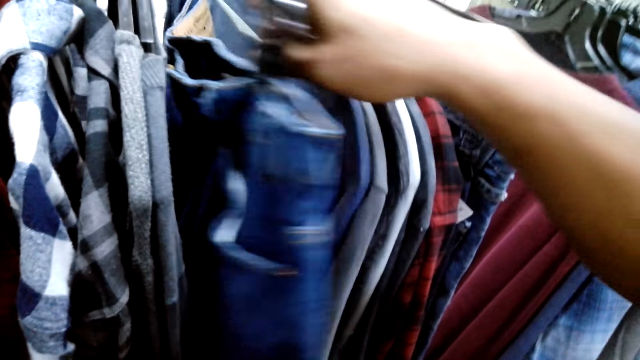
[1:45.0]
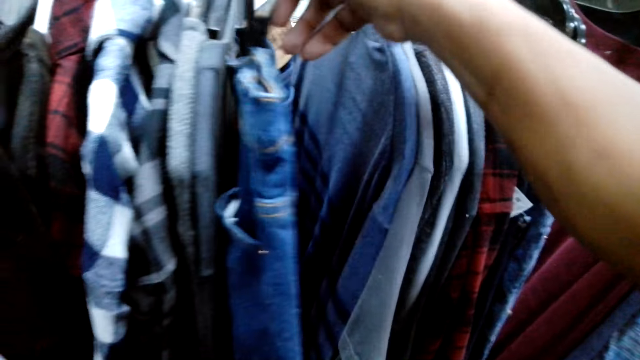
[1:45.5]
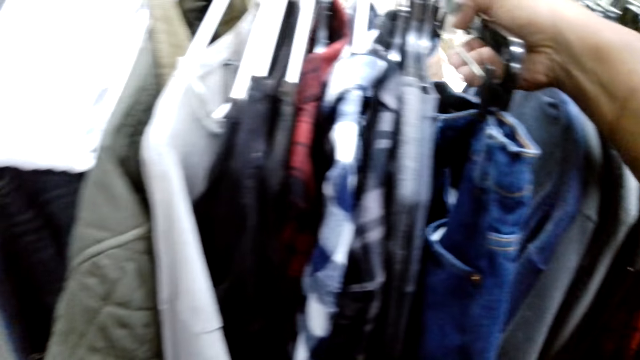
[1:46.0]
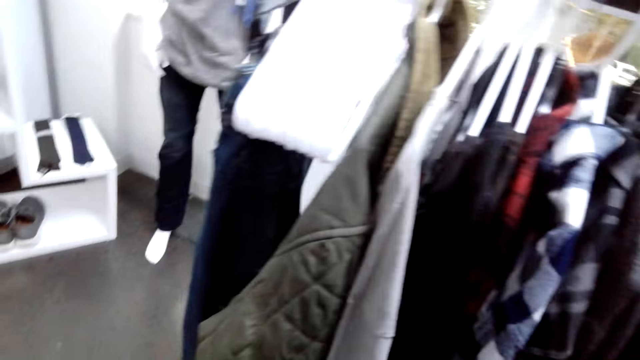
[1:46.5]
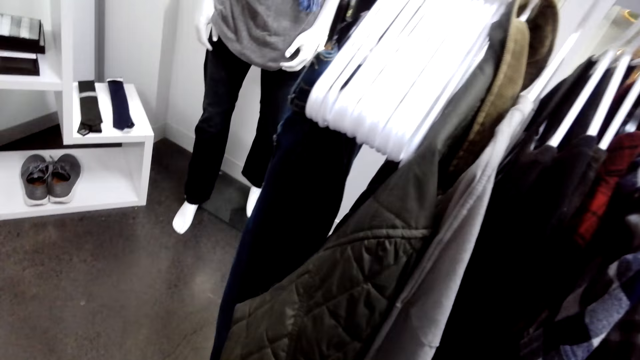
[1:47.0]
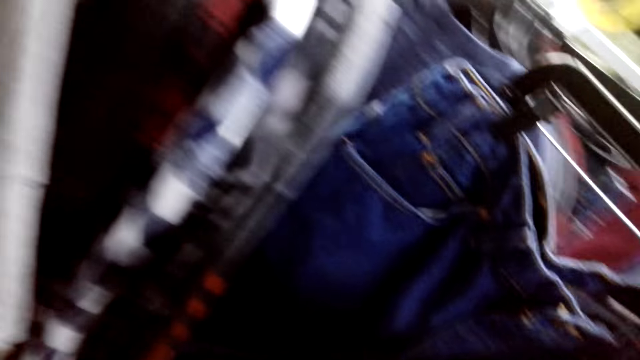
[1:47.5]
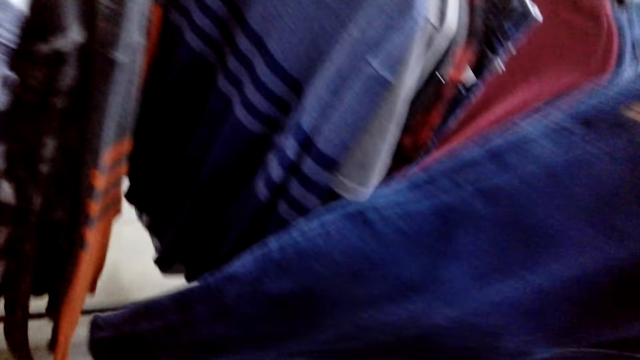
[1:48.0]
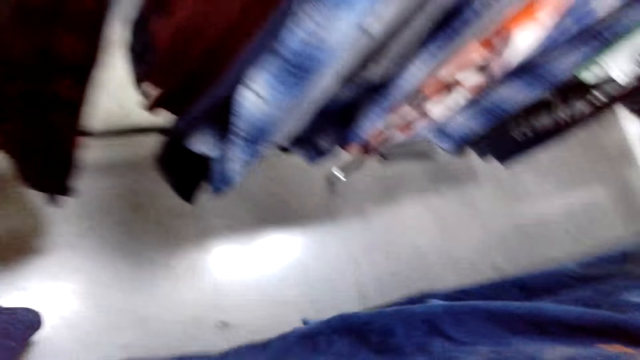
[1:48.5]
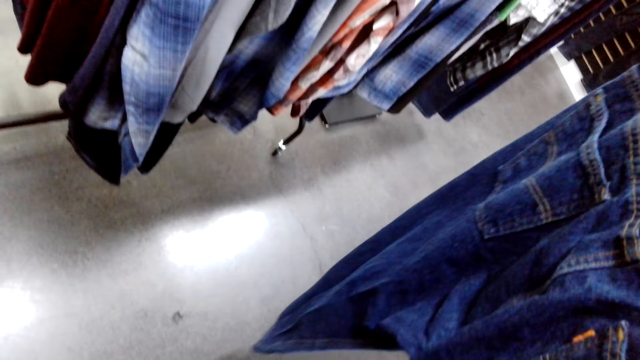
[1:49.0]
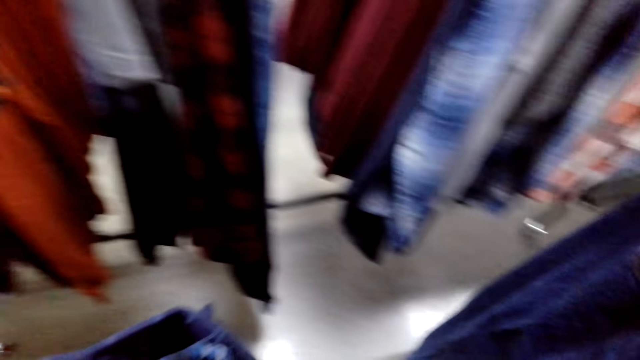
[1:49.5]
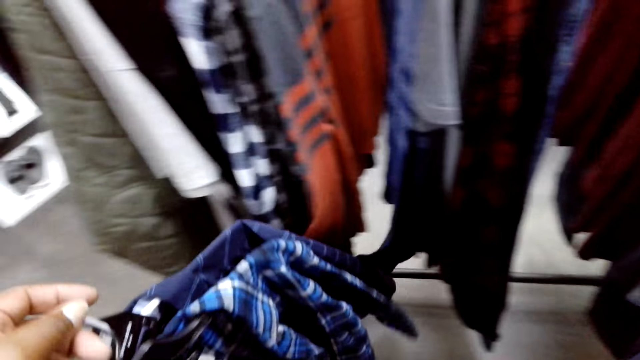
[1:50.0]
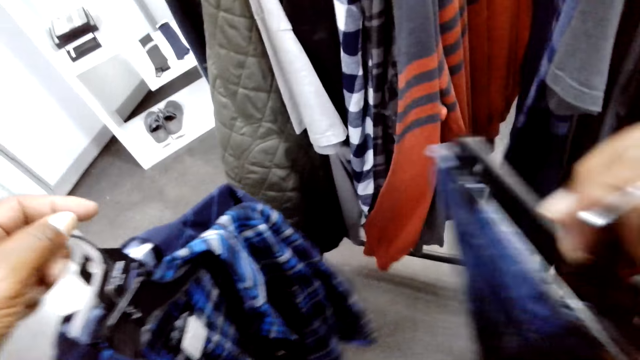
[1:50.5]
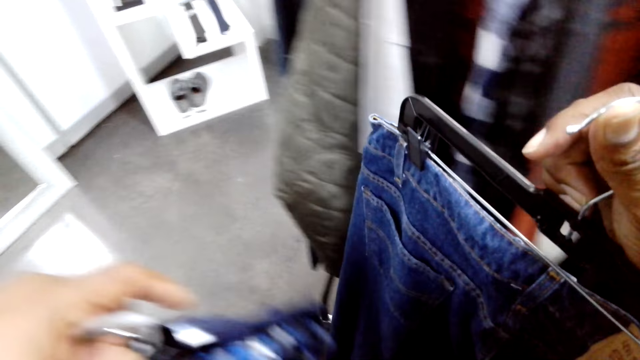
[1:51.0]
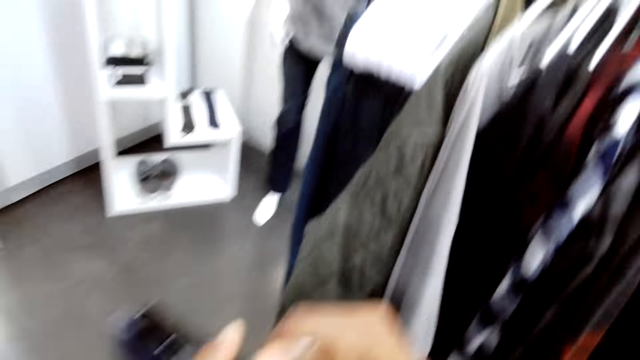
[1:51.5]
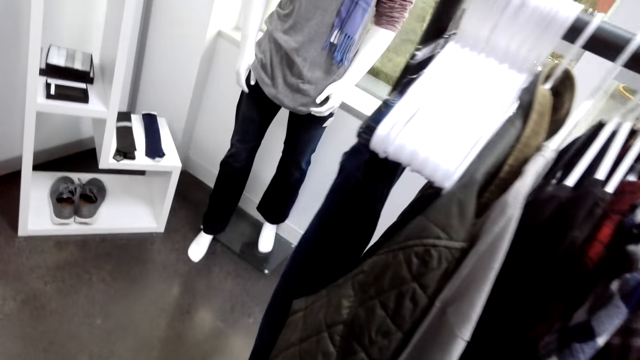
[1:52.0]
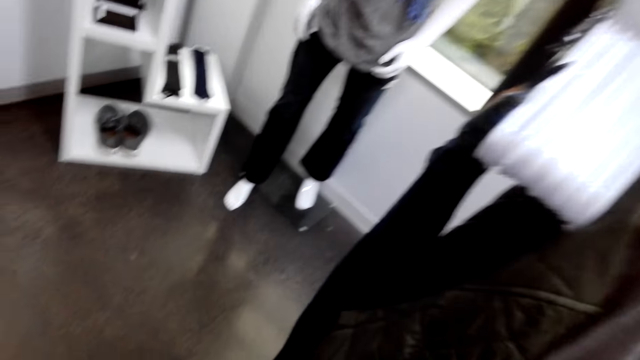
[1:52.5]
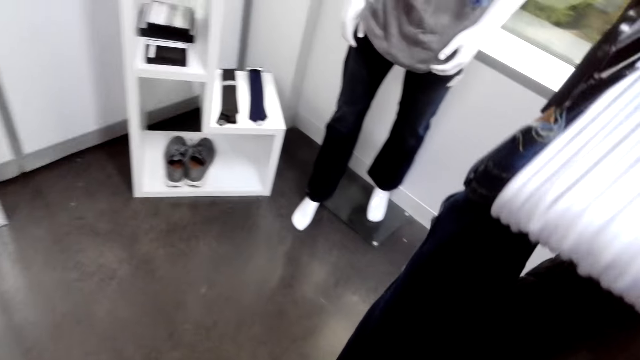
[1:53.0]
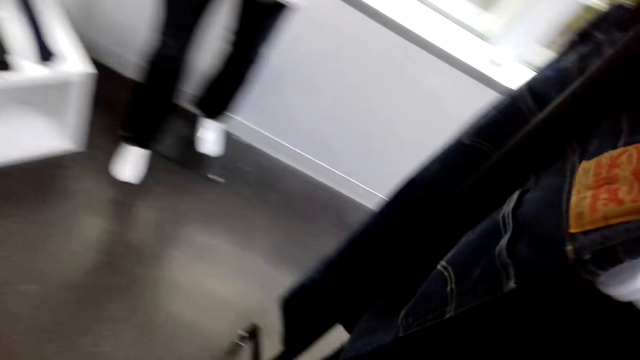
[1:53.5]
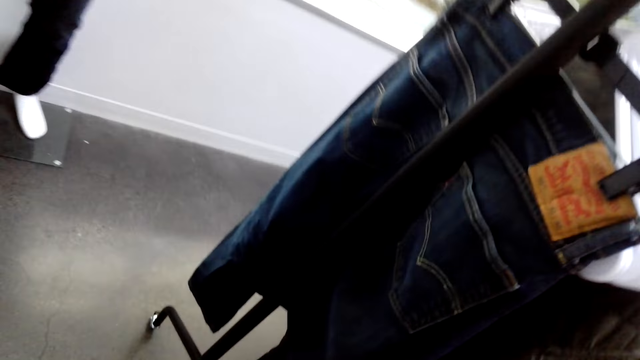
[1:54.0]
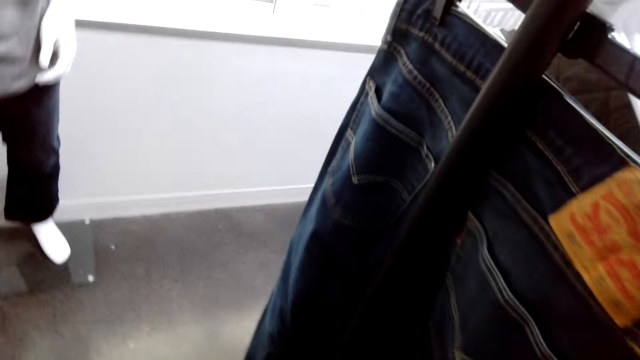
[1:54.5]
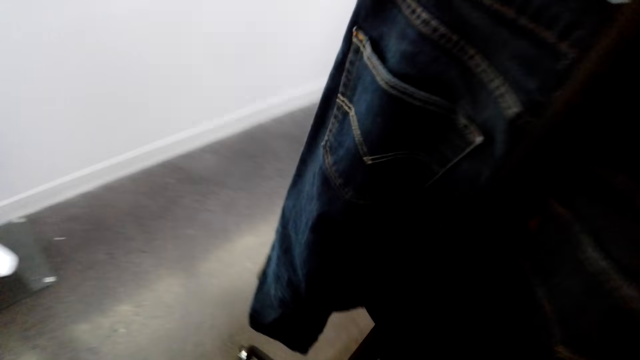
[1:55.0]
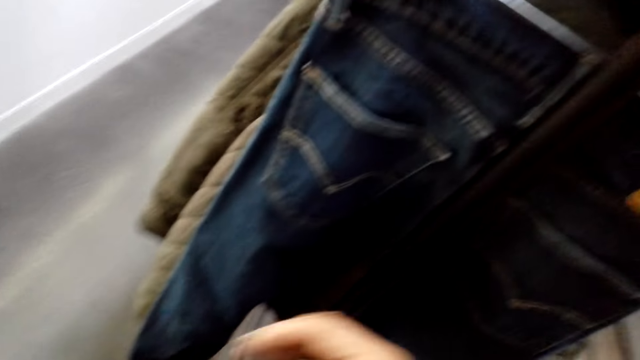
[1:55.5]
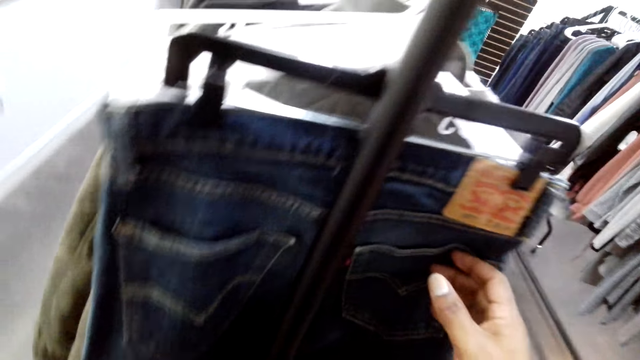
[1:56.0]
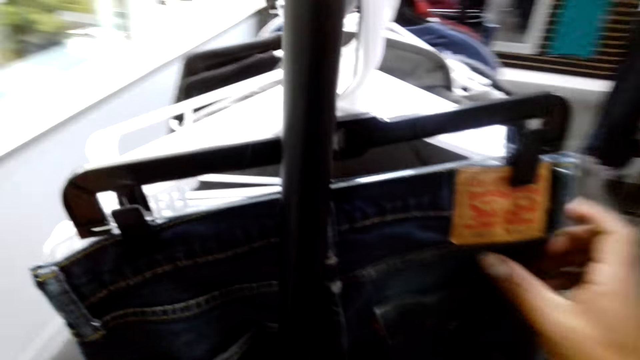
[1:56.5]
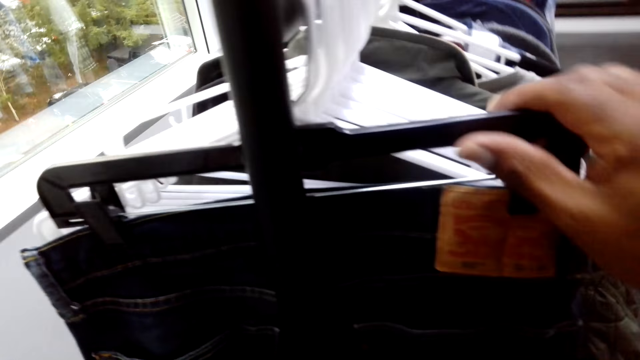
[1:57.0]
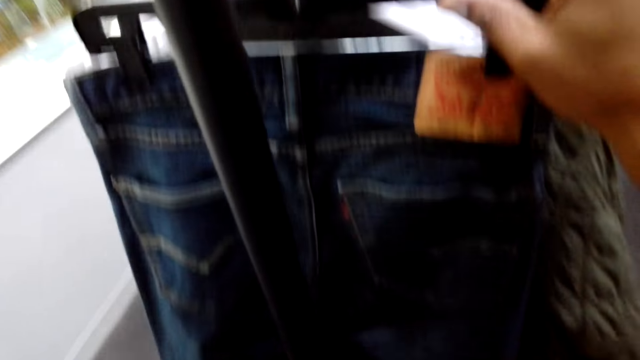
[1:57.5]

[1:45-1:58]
The camera wearer stares around the shop.

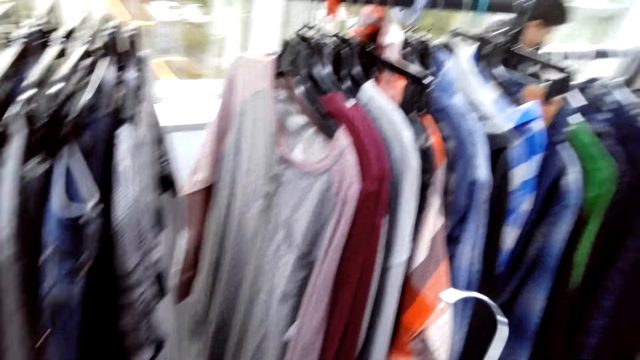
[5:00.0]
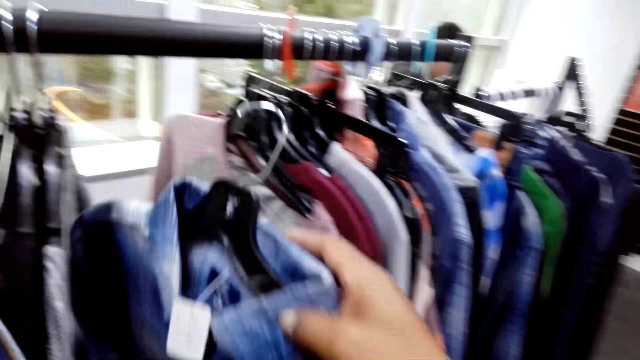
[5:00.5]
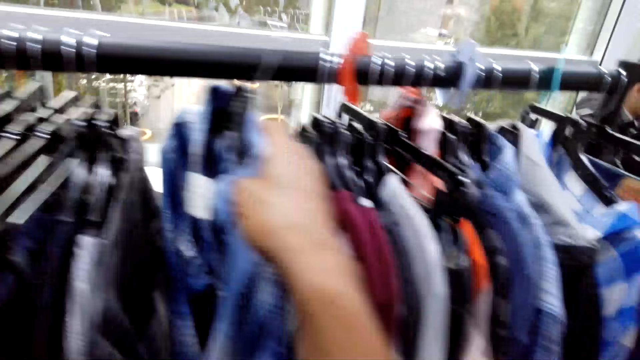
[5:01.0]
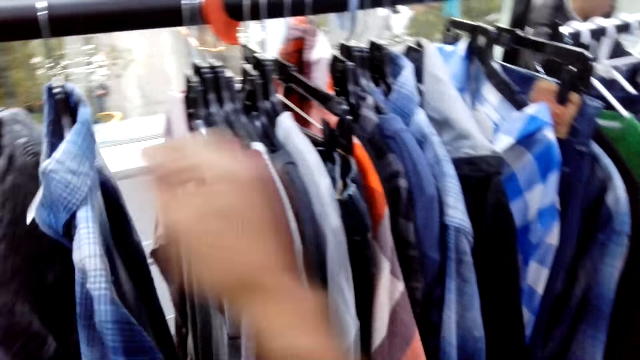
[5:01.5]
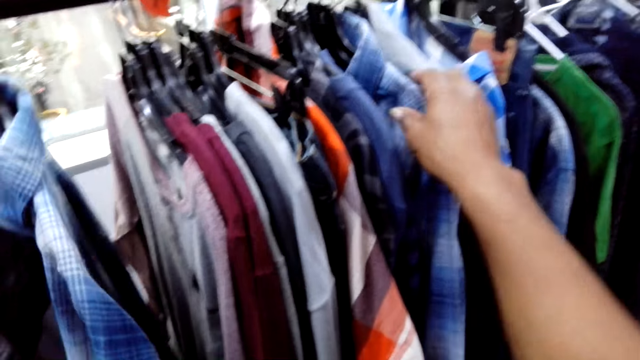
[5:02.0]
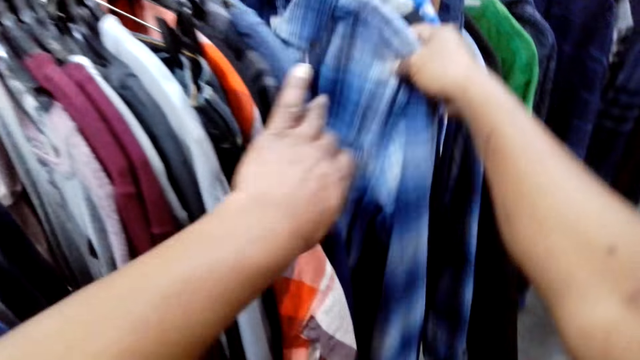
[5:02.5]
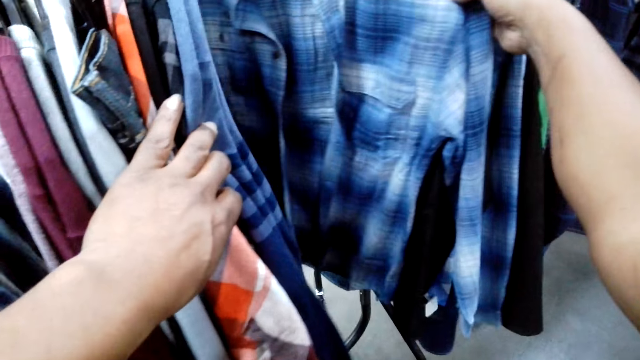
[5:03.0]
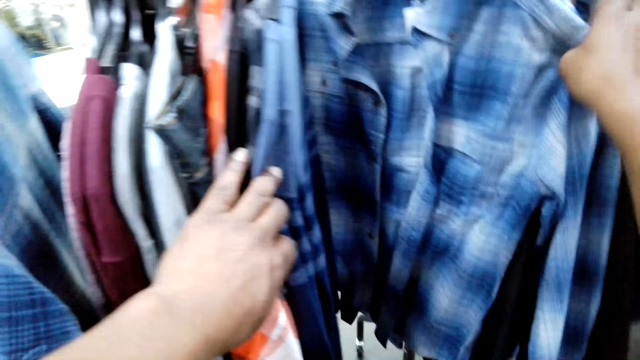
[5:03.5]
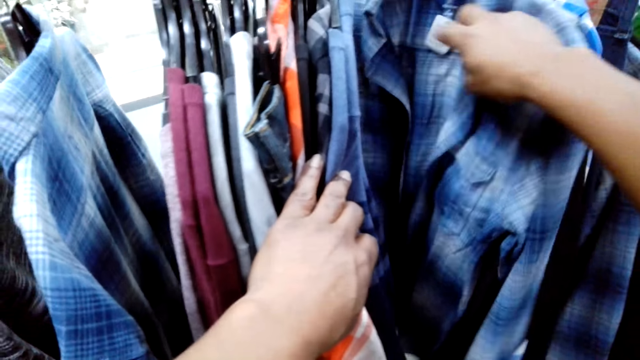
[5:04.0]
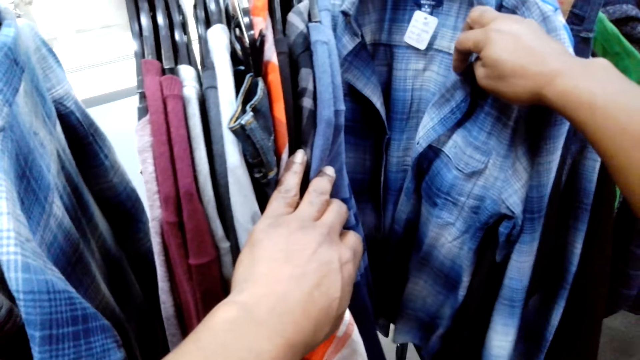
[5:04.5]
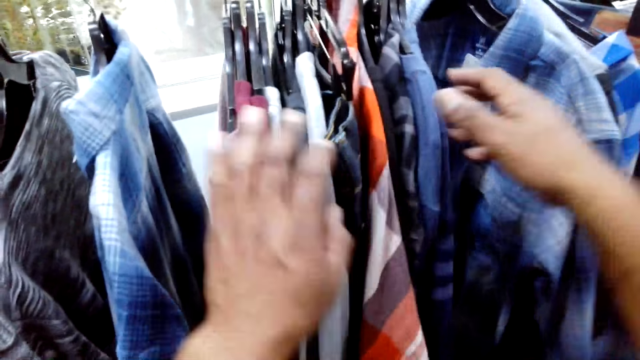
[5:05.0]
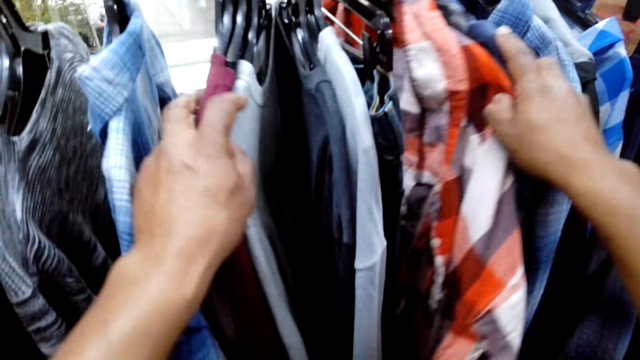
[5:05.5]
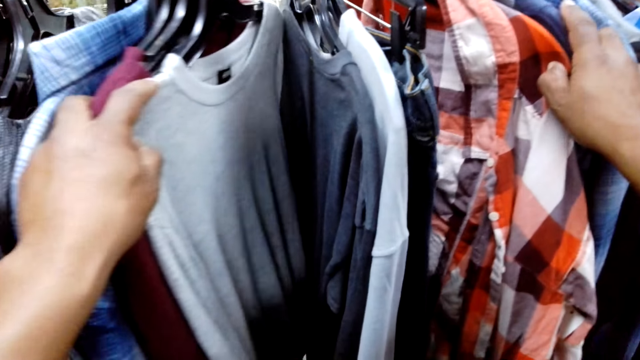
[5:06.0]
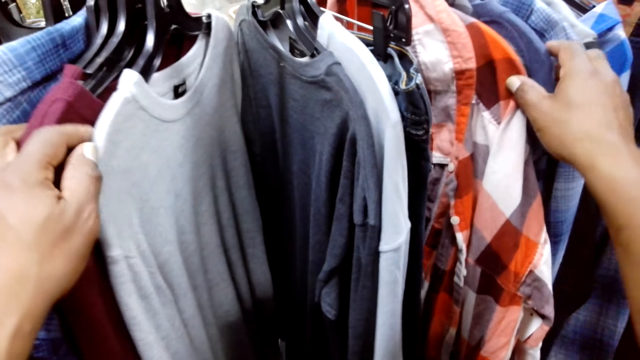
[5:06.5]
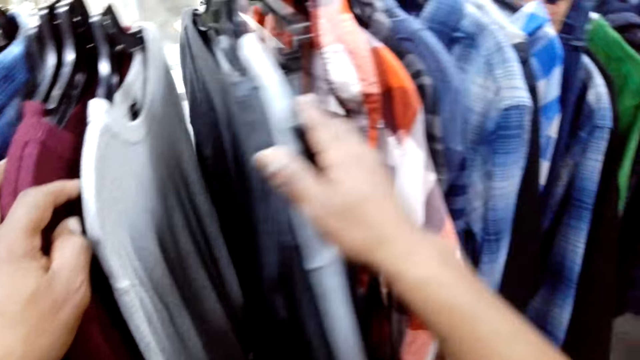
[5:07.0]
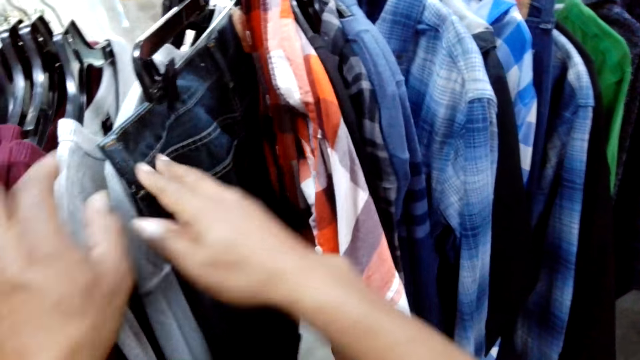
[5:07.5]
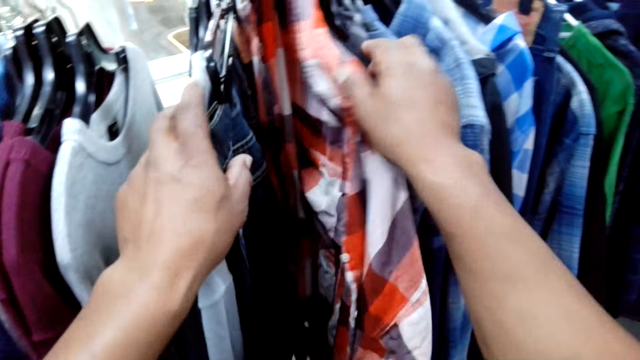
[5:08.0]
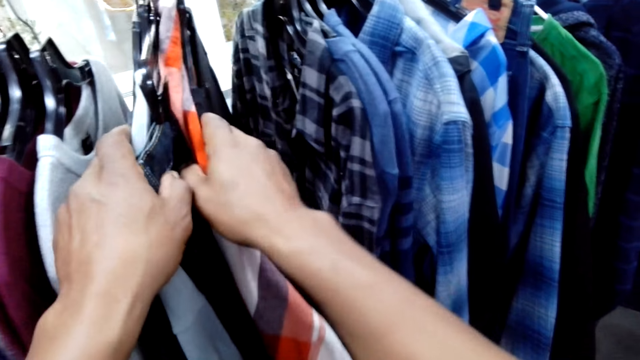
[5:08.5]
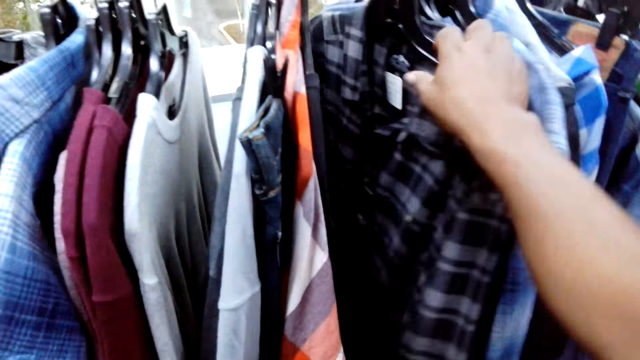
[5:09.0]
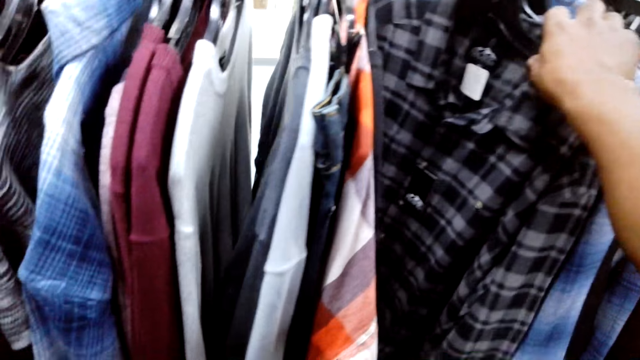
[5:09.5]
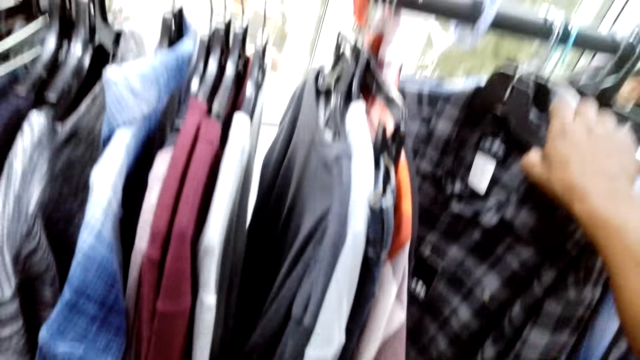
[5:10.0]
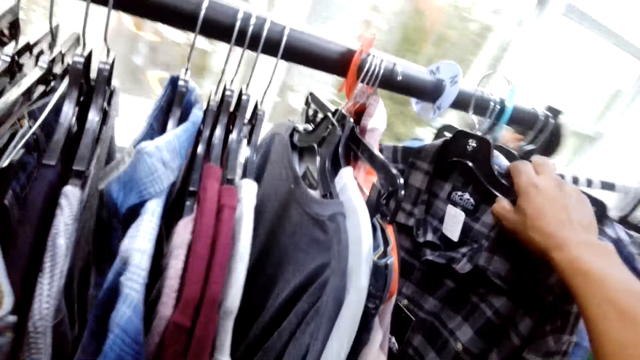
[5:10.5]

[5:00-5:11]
The camera wearer hangs a shirt on the clothes stand. They stare at clothes on the clothes stand. They pick up the shirt from the clothes stand.
